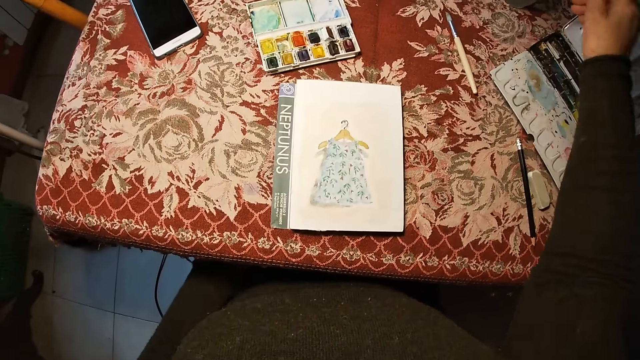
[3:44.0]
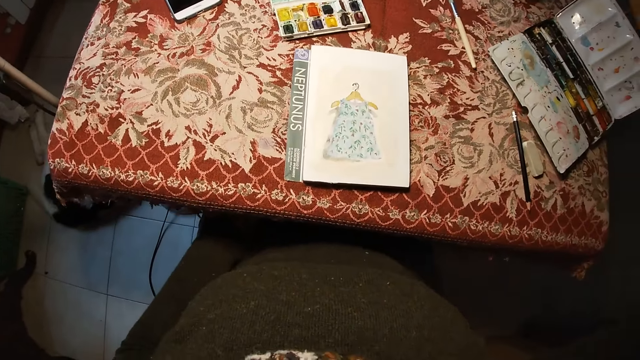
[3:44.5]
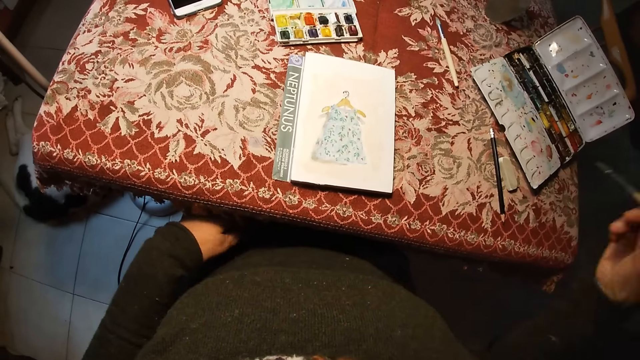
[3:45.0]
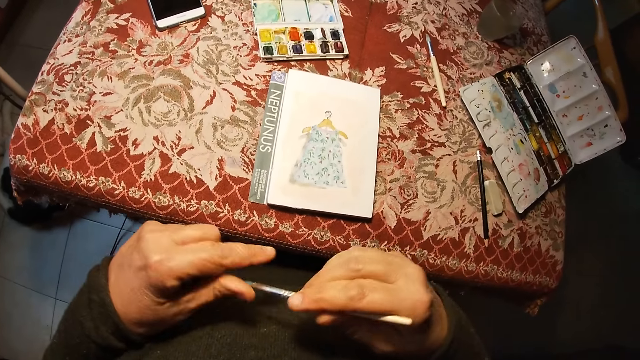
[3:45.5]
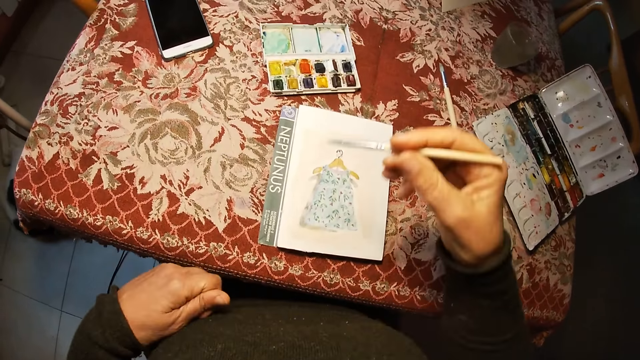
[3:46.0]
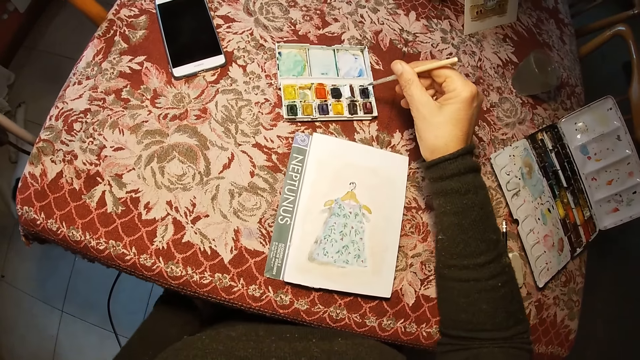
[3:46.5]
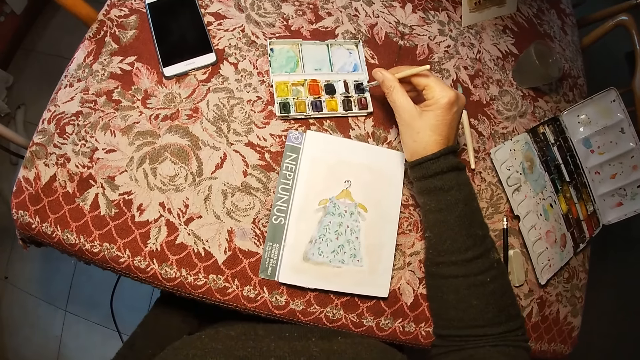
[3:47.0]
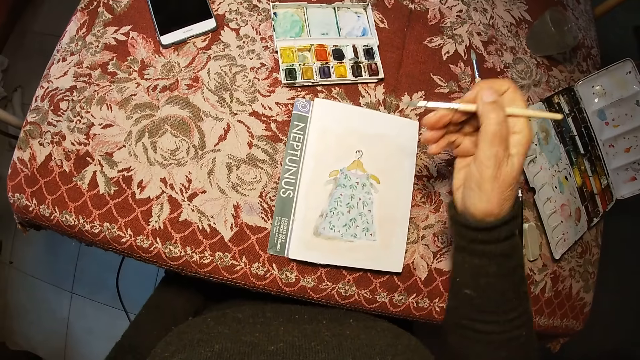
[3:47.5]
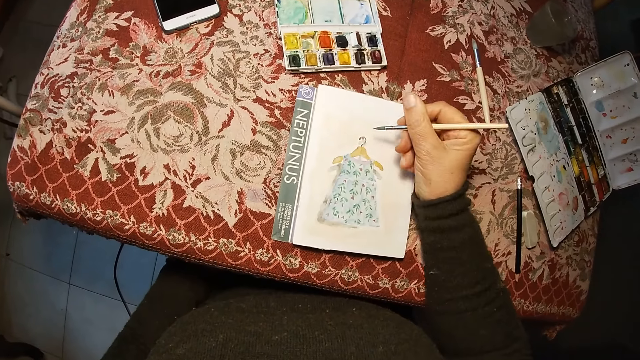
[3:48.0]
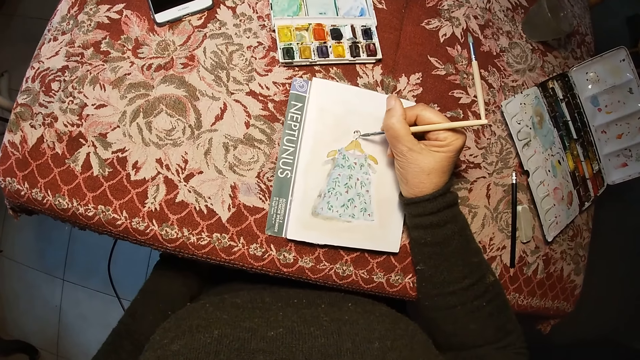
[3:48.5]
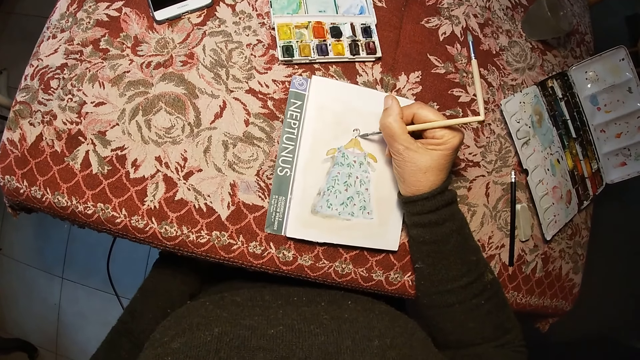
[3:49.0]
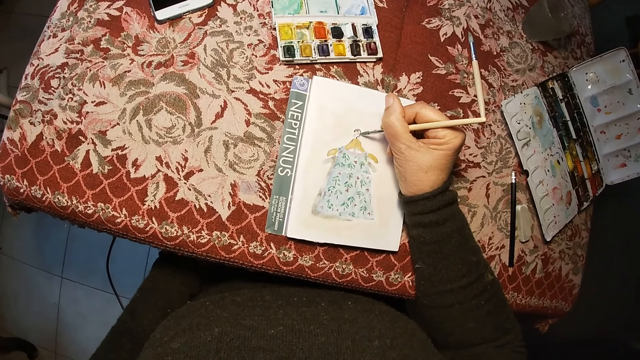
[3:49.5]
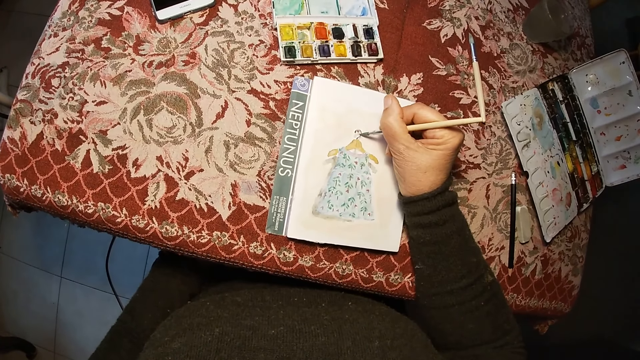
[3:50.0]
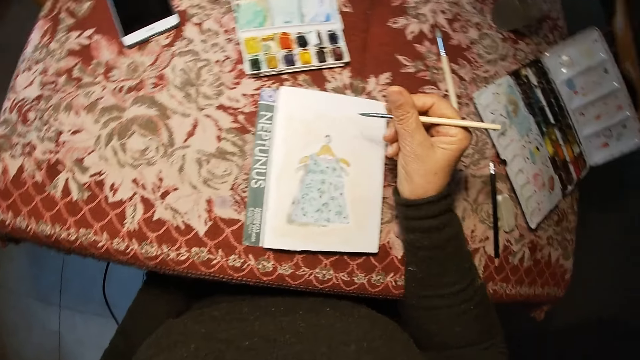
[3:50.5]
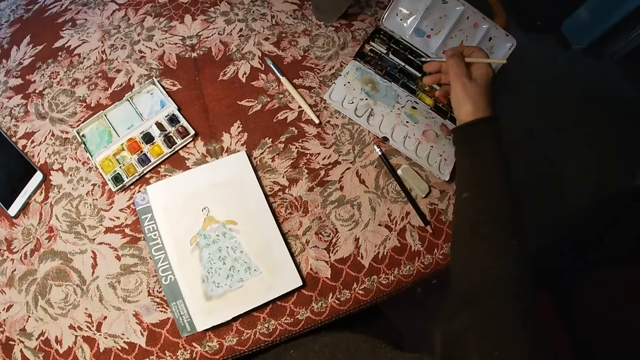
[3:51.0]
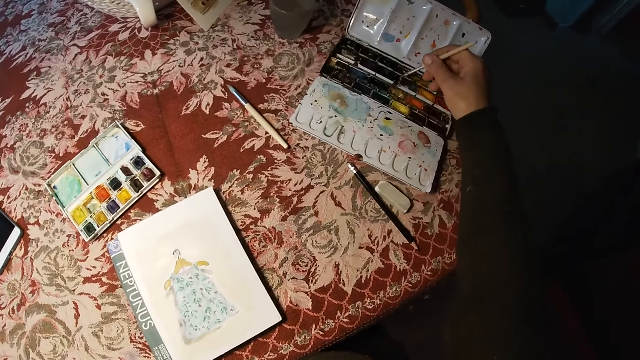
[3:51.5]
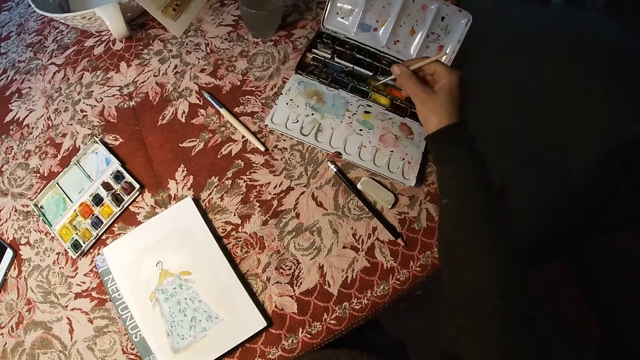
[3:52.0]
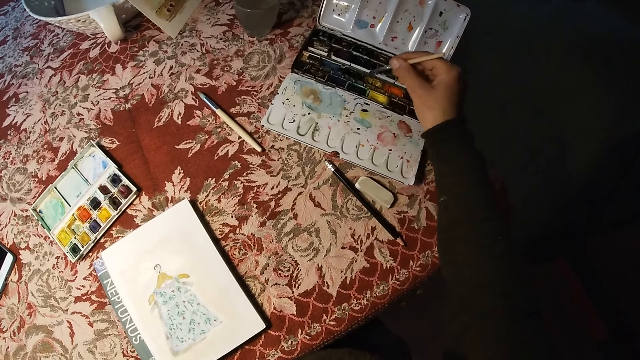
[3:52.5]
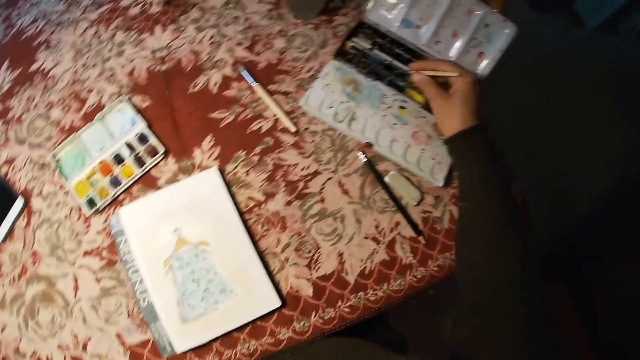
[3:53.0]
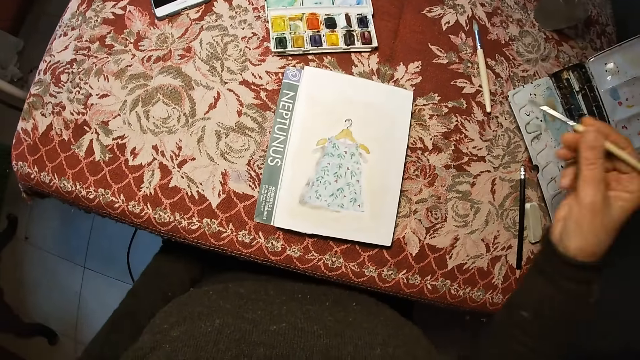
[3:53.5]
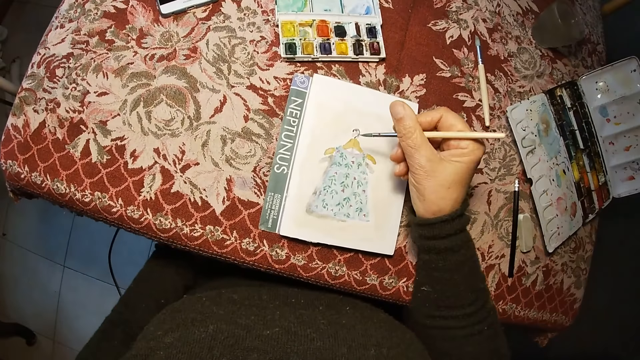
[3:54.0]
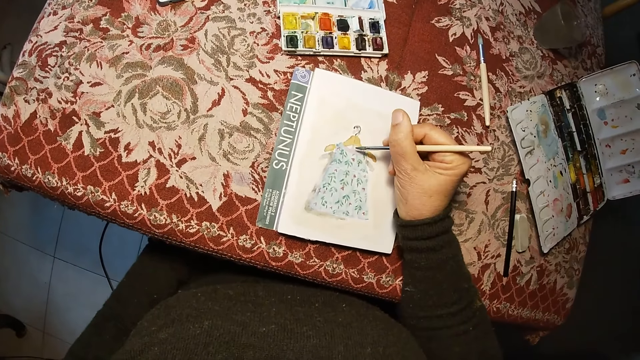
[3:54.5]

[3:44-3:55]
The camera wearer lifts up their hand. They remove the brush in the cup of water. They lower their hand. They lift up their other hand. They hold the paint brush with both their hands. They wipe the brush with their left hand. They lower their hand. They rub the paint brush on the palette. They touch the second paint box with the brush. They remove the brush on the second paint box. They move their hand towards the paper. They paint the drawing book with the brush. They remove the brush on the drawing book. They move their hand towards the palette. They mix the color on the first paint box with the brush. They rub the paint brush on the palette. They remove the brush on the first paint box. They move their hand towards the paper. They draw on the paper.

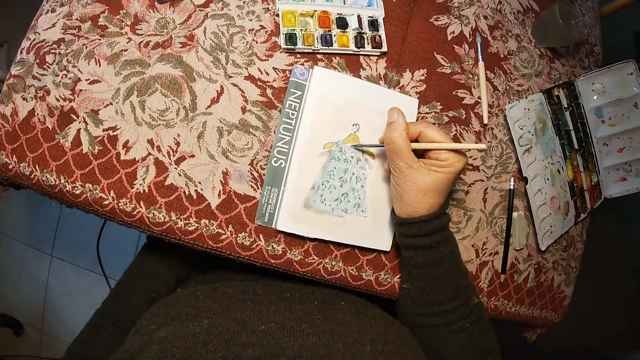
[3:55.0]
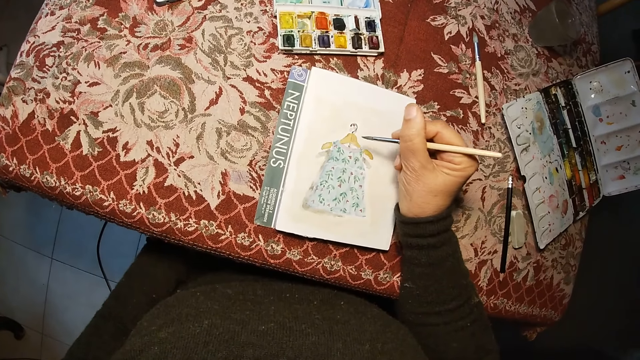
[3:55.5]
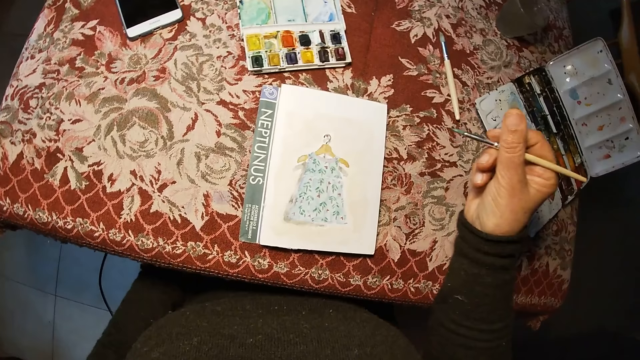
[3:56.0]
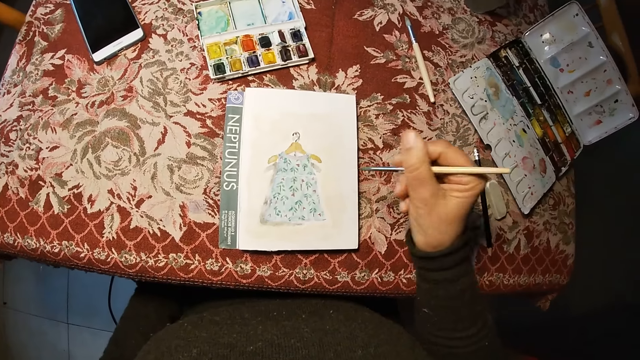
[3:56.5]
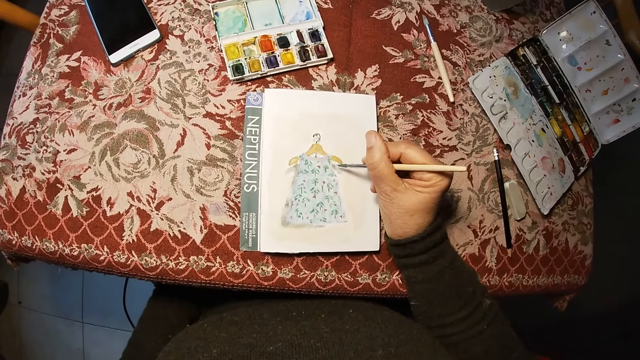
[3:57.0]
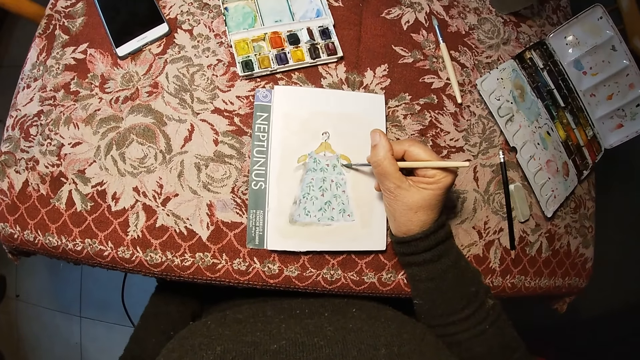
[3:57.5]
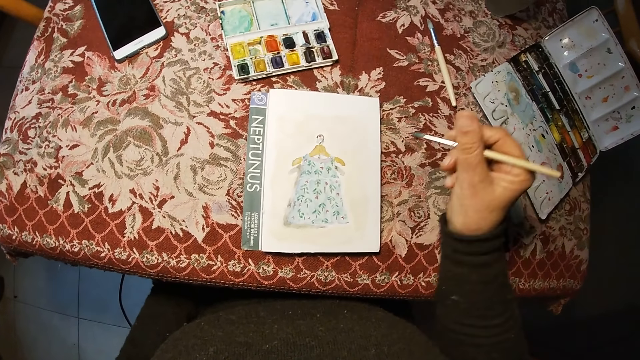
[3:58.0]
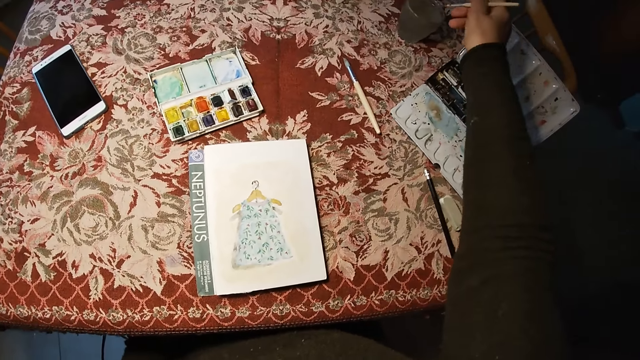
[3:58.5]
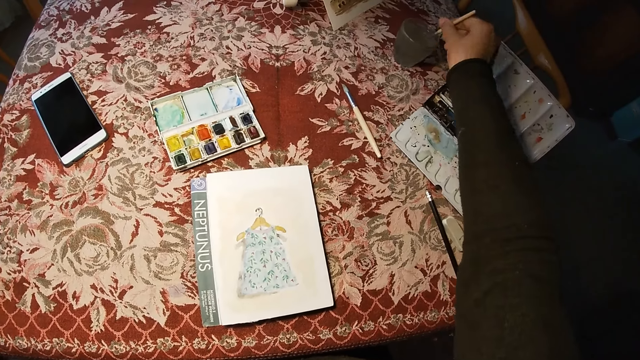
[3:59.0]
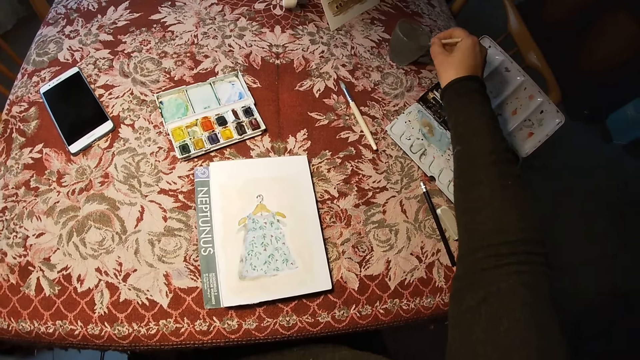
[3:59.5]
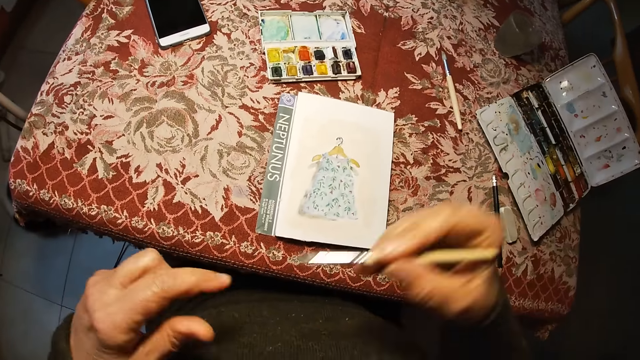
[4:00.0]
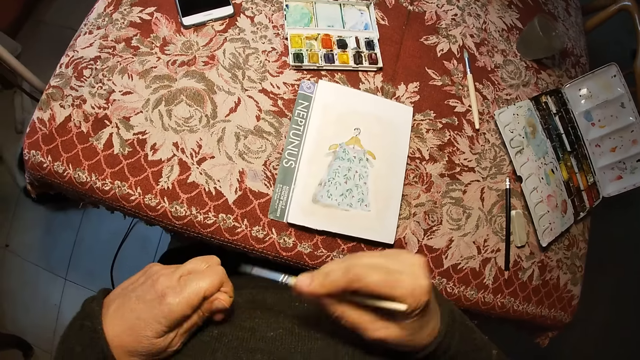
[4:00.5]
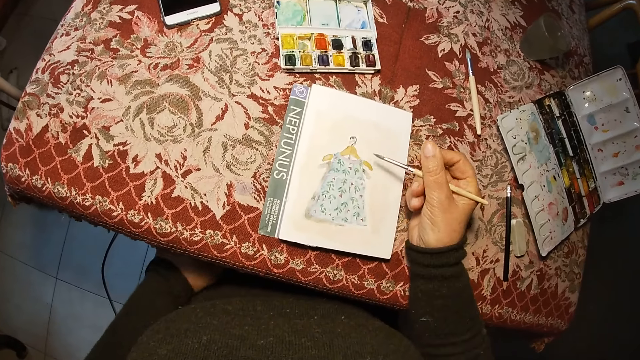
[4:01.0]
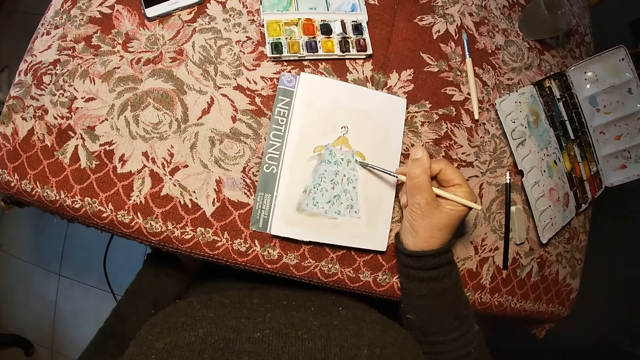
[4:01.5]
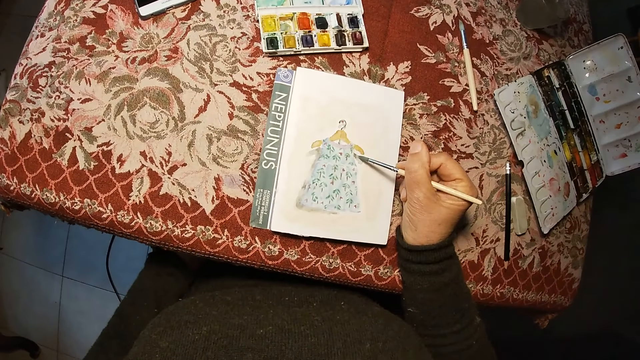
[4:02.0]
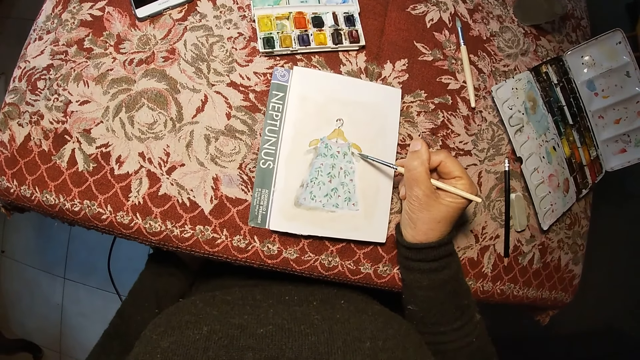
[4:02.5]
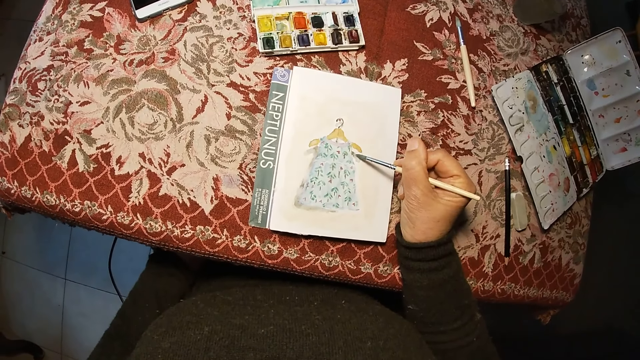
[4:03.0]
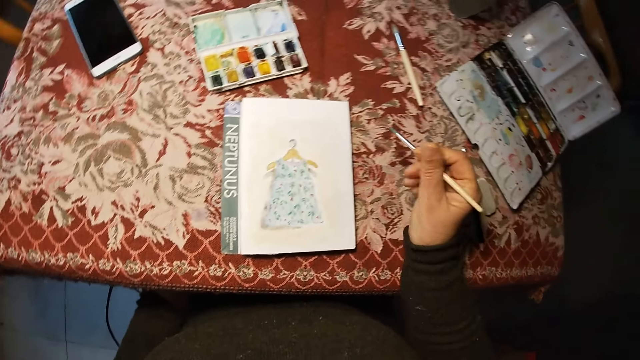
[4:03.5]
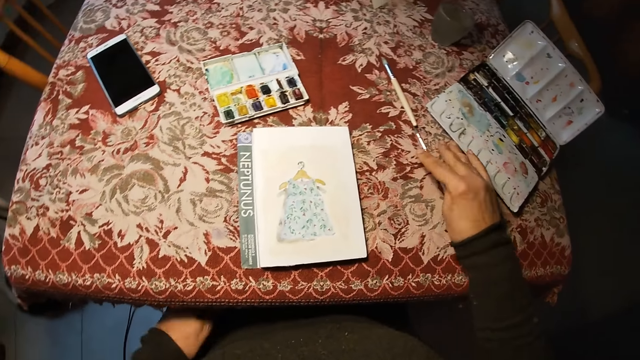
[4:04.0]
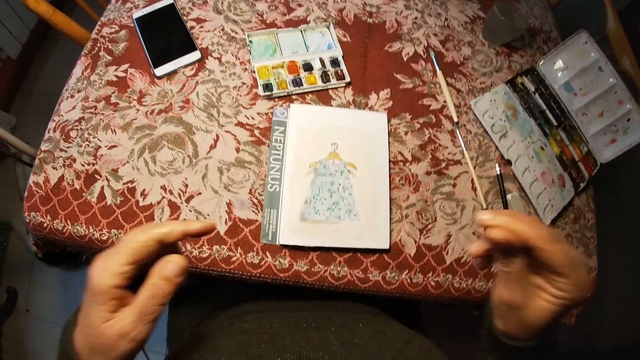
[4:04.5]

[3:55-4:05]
The camera wearer lifts their hand. They lower their hand. They draw on the paper. They remove the brush on the drawing book. They move their hand towards the water. They dip the brush in the cup of water. They wipe the brush on the edge of the cup of water. They move their hand towards the paper. They raise their hand. They hold the paint brush with both their hands. They wipe the brush with their left hand. They lower their hand and lower their other hand. They paint the drawing book with the brush. They remove the brush on the drawing book. They move their hand. They place the paint brush on the table. They raise both of their hands.
